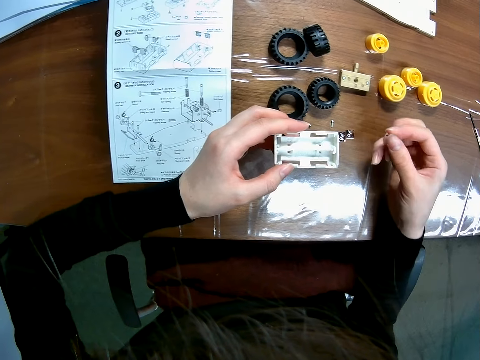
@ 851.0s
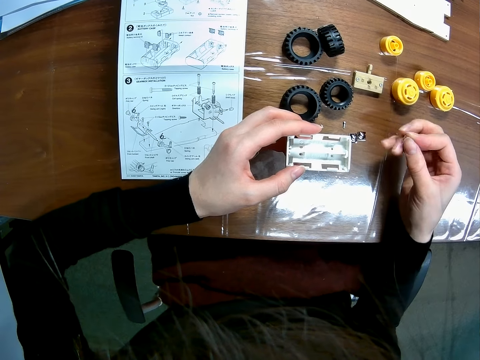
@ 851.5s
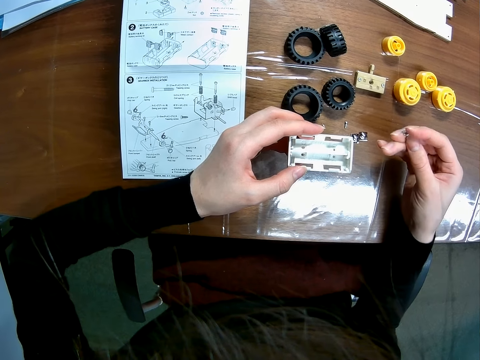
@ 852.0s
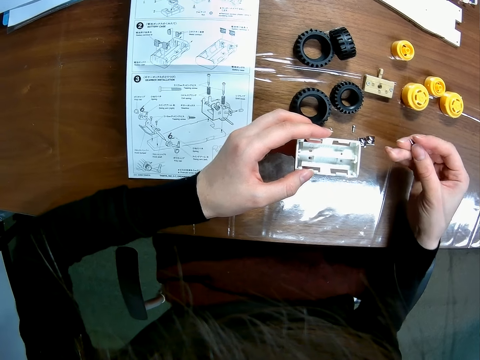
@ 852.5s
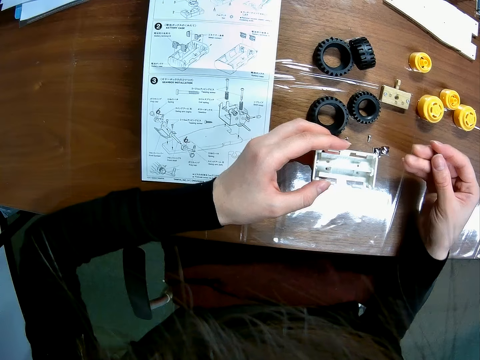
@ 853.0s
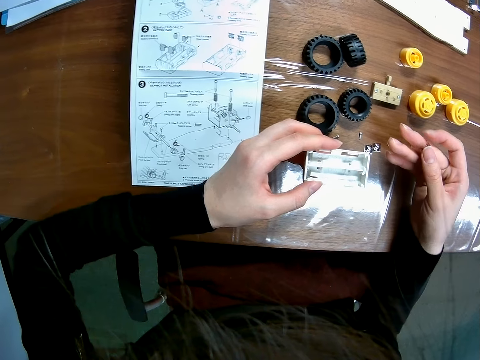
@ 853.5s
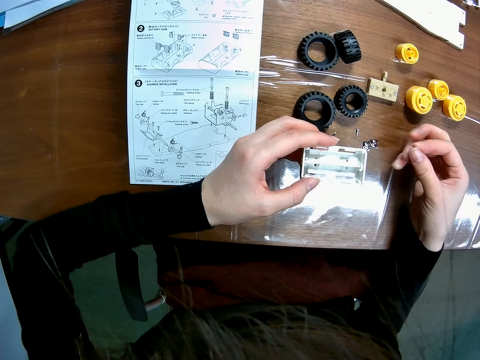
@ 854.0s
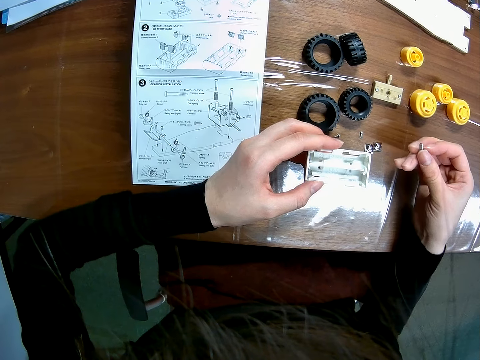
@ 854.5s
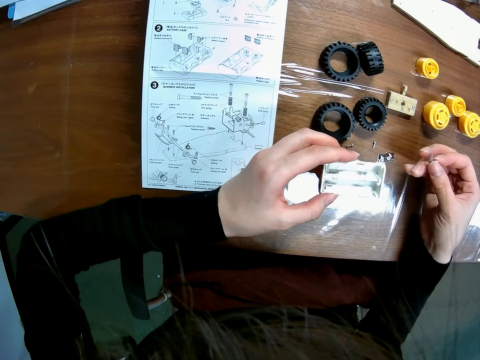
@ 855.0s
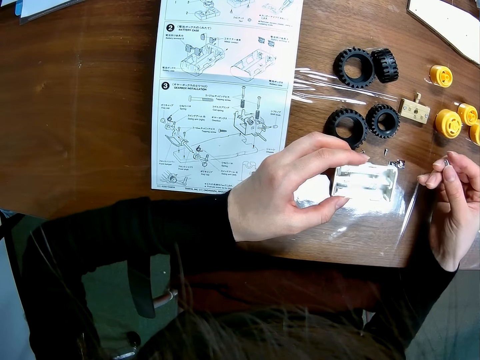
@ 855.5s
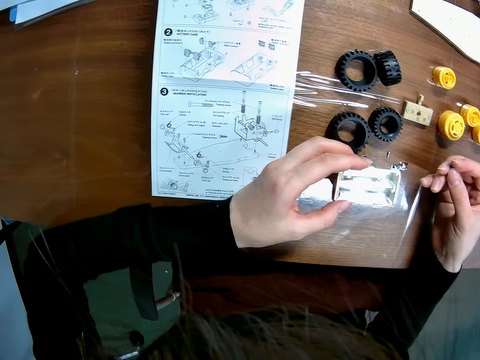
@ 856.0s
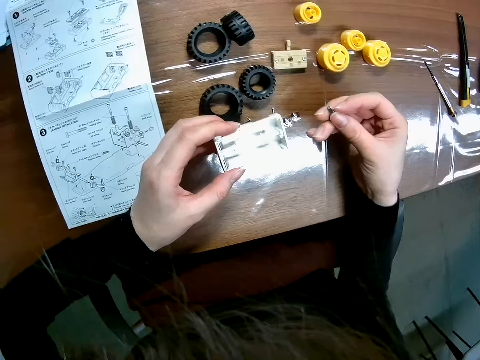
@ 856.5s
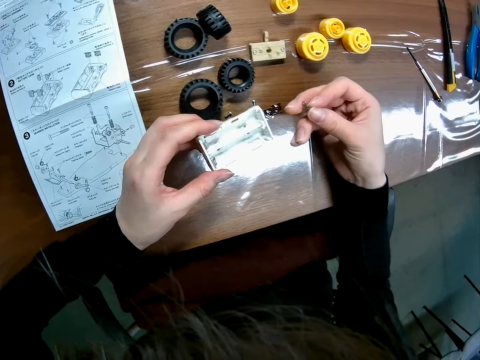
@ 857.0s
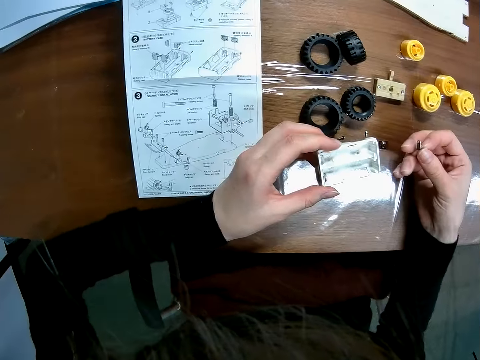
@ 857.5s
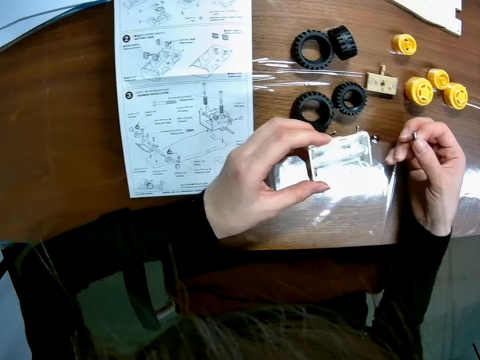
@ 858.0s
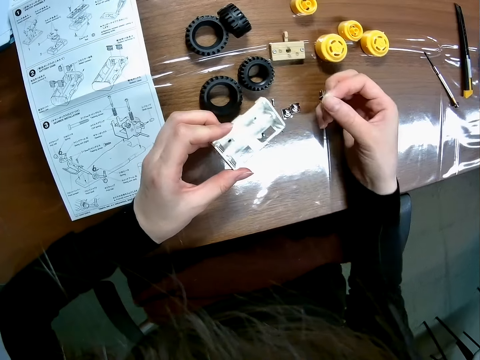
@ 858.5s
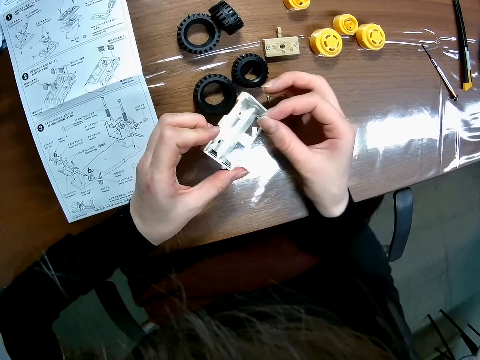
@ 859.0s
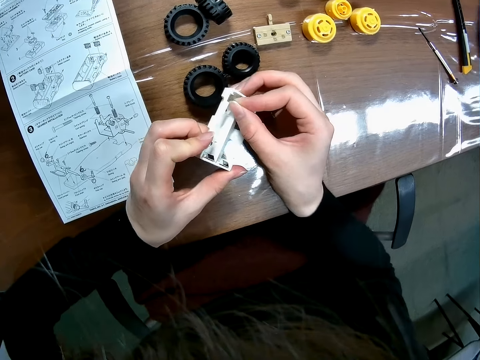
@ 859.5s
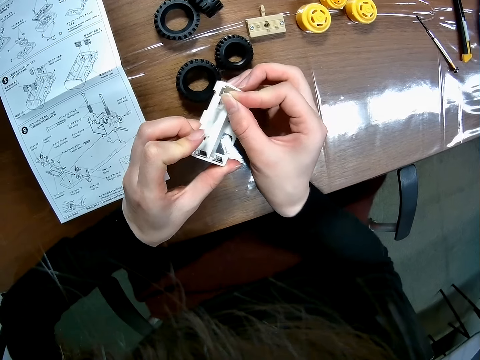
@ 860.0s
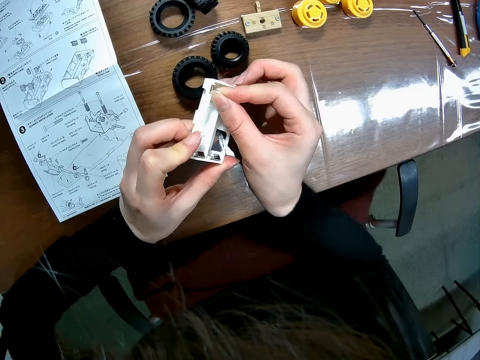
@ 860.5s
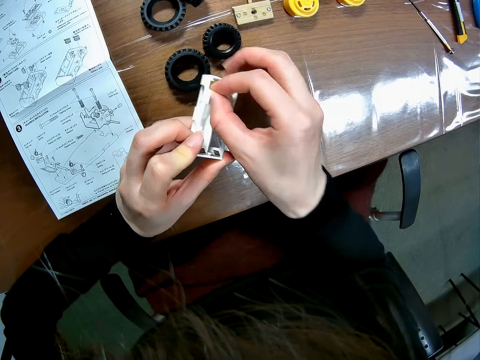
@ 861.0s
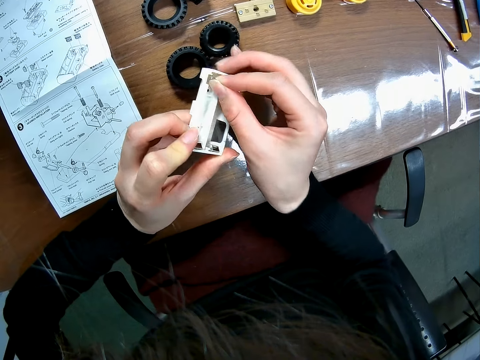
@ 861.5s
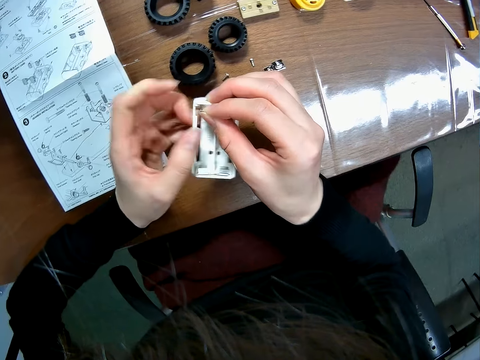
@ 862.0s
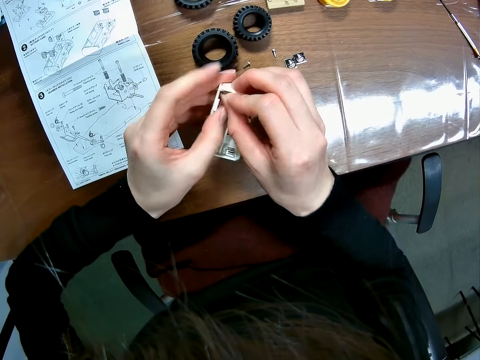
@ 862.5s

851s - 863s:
The camera wearer looks at the buggy car chassis. They fix the toy chassis. They insert the toy car's component into the wooden casing.

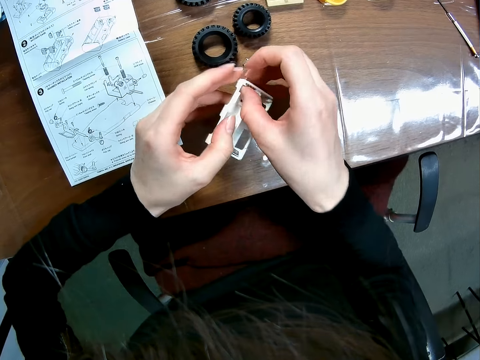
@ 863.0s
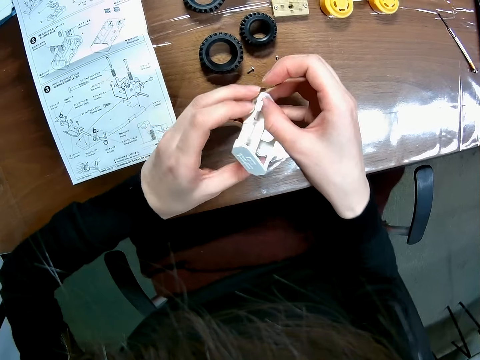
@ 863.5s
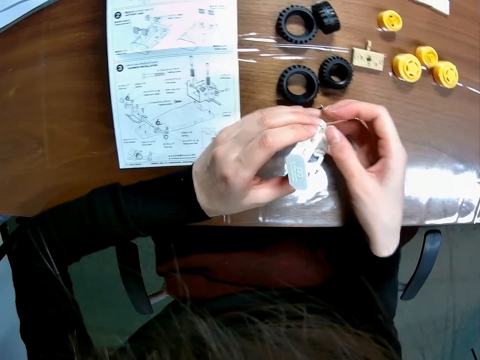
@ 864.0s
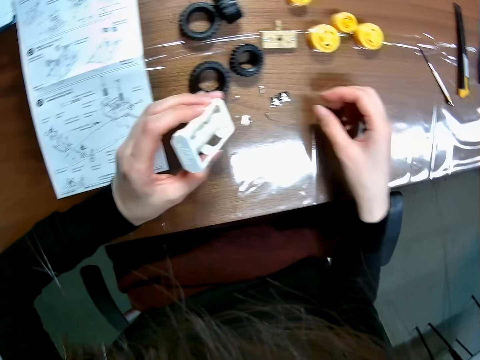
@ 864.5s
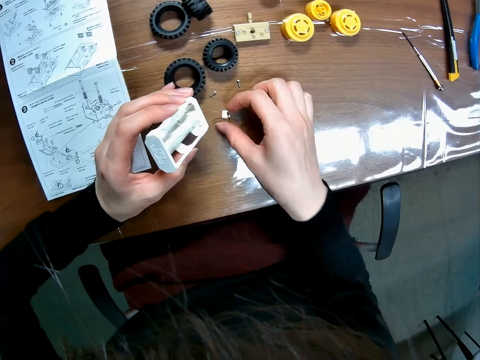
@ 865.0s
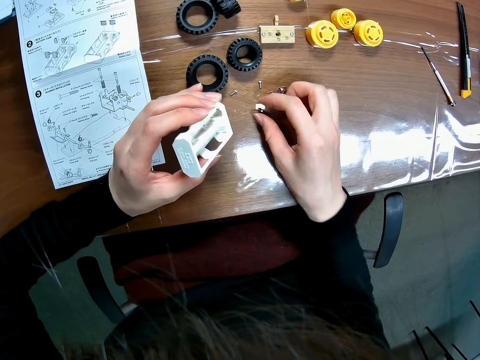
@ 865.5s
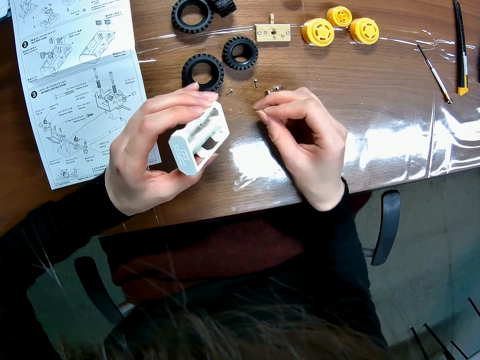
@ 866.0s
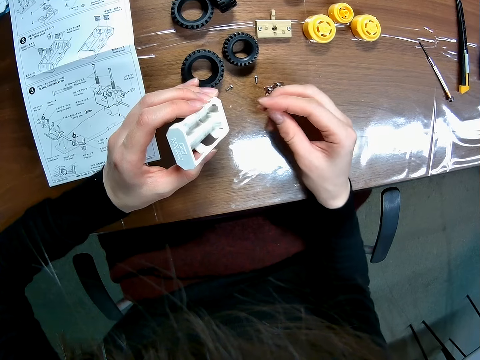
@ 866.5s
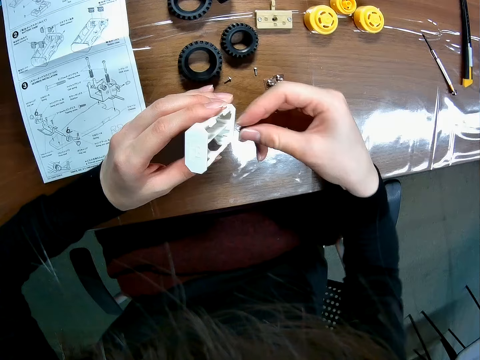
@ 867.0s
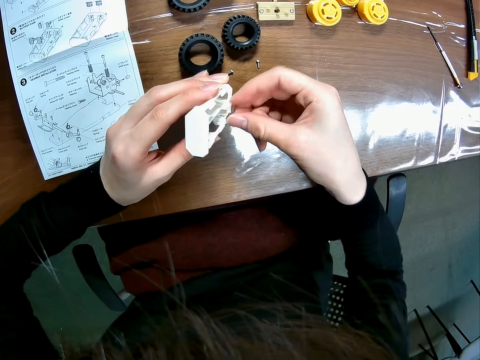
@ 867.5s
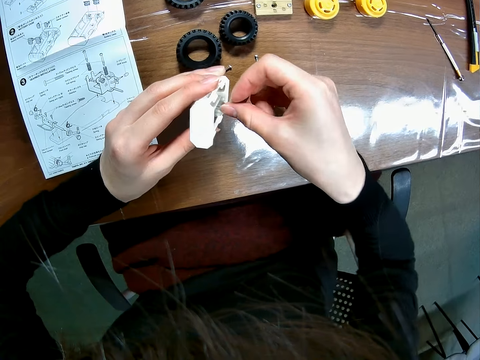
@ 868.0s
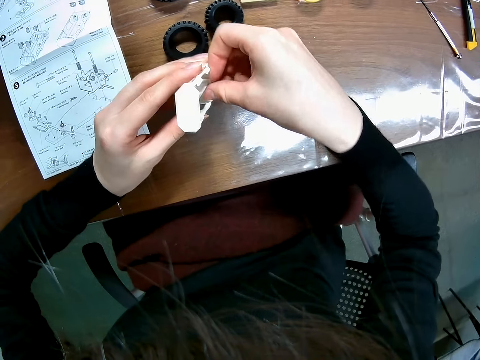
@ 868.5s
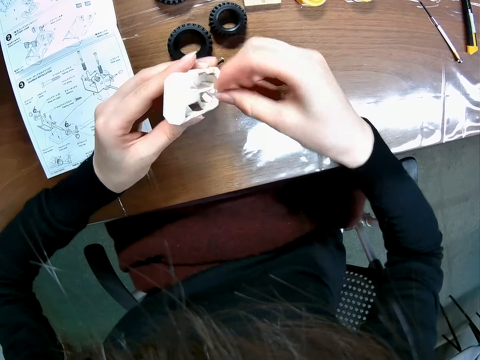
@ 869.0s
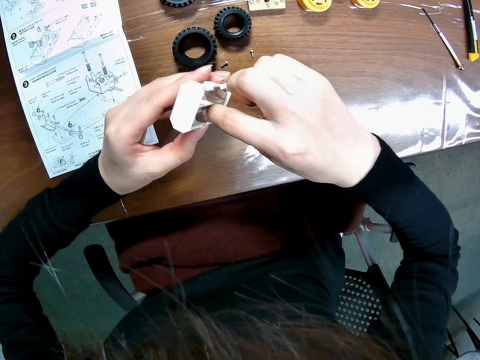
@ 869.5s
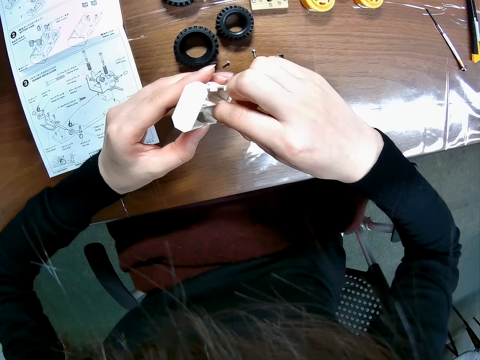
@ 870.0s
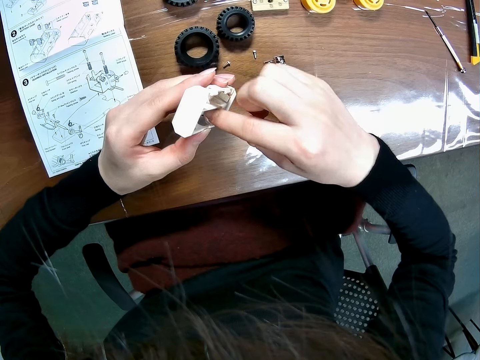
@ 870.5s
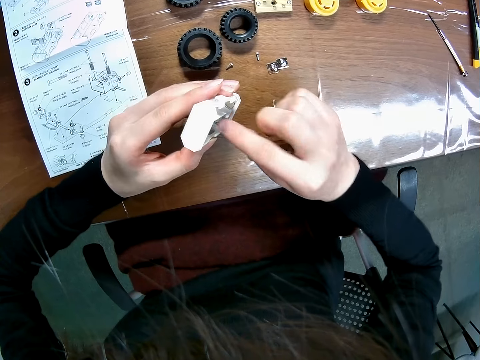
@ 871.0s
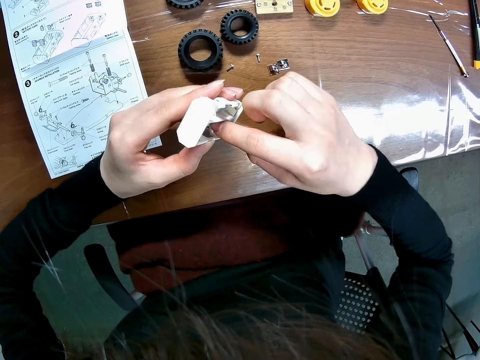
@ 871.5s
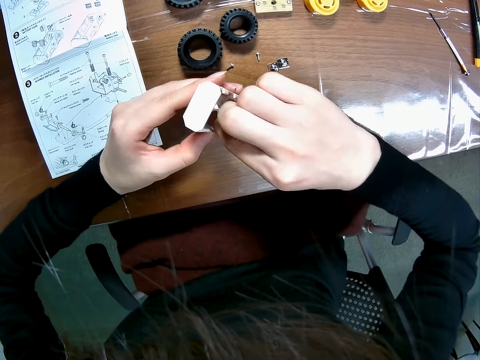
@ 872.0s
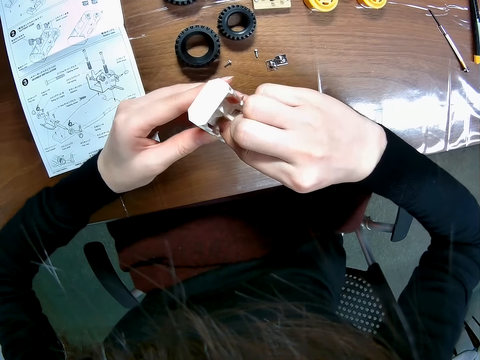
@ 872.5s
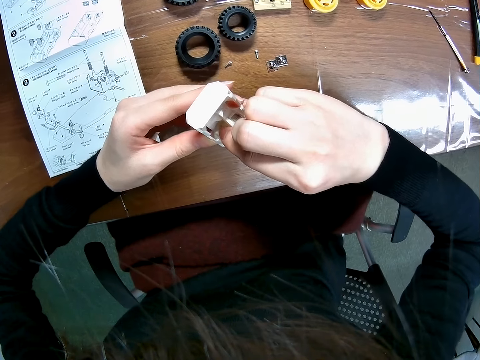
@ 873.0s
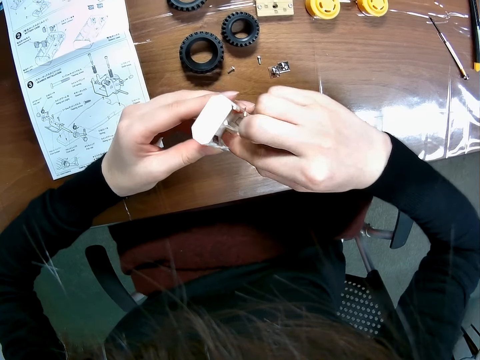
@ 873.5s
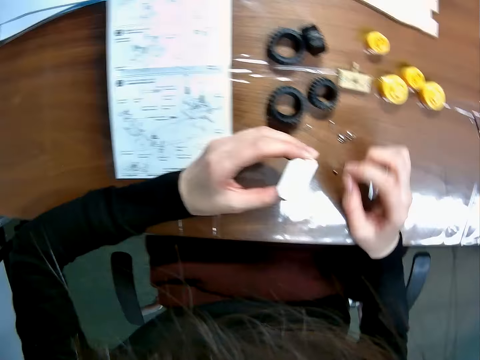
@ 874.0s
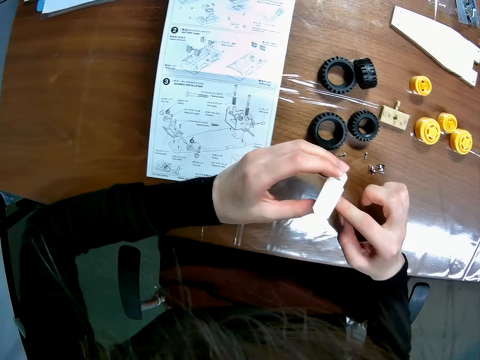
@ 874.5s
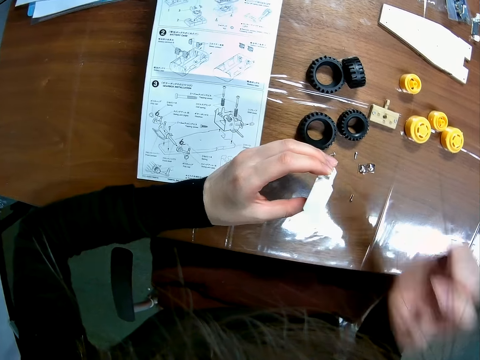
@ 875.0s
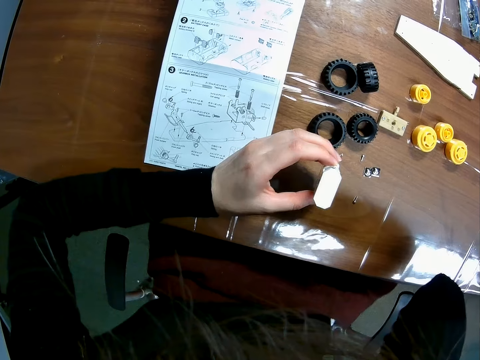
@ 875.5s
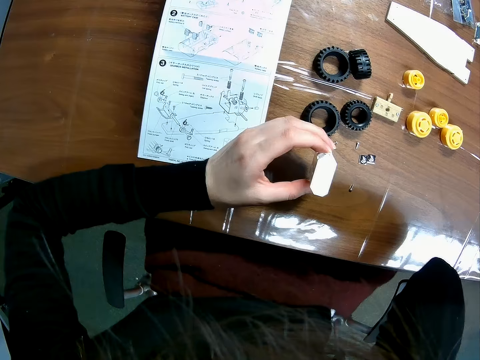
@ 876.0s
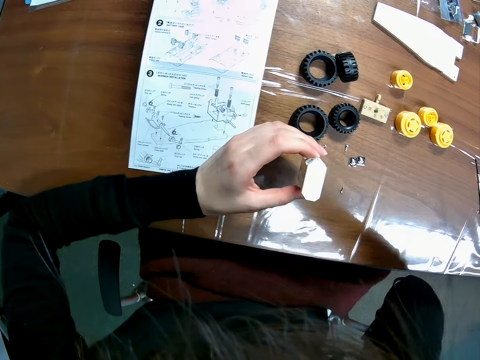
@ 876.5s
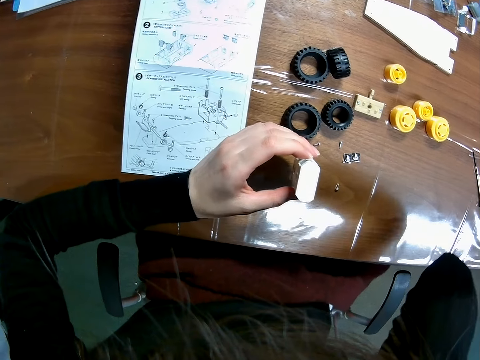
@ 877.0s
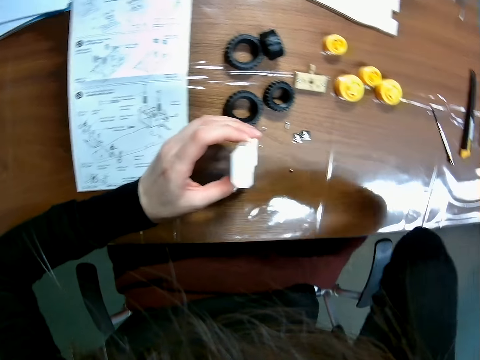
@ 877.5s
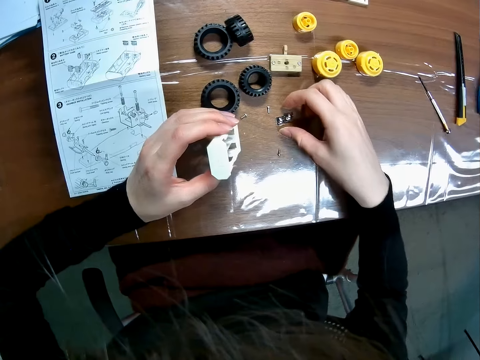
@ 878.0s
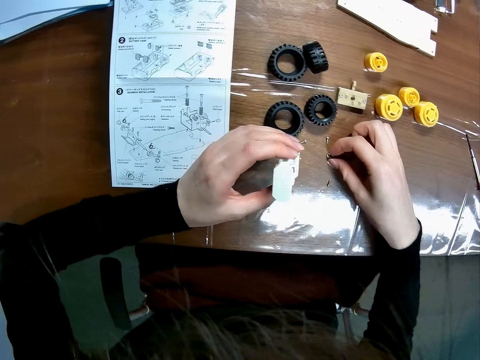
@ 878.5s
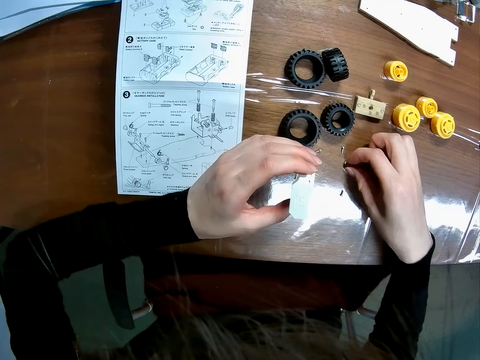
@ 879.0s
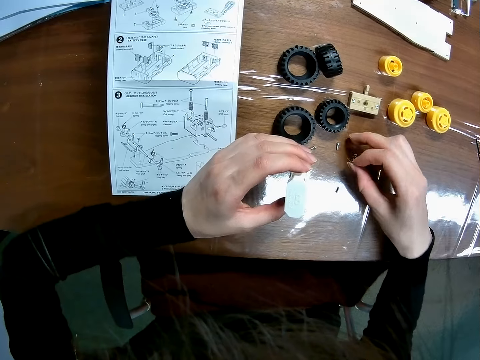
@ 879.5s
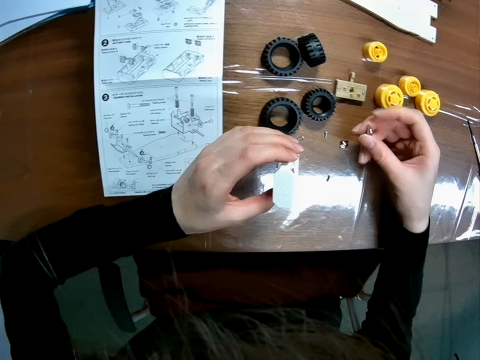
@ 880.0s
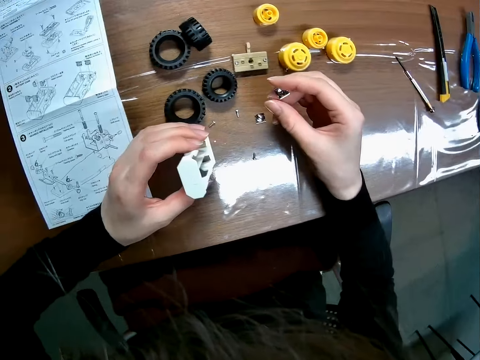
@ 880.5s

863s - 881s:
The camera wearer picks a toy car's component on the table with her right hand. She fixes the toy chassis. She inserts the toy car's component into the wooden casing. She touches a camera. She picks a toy car's component on the table with her right hand.
